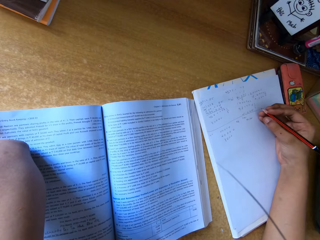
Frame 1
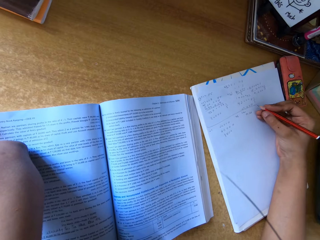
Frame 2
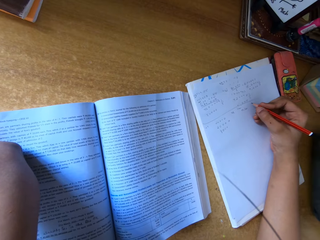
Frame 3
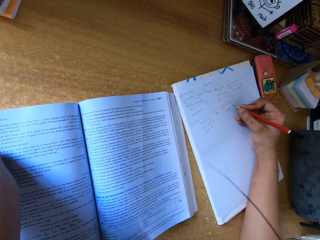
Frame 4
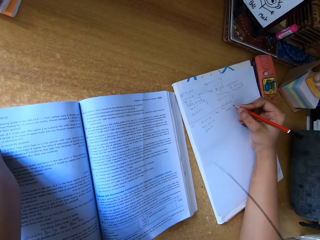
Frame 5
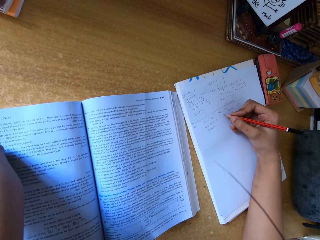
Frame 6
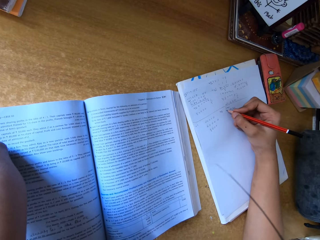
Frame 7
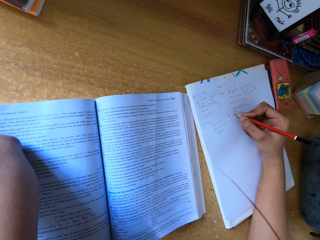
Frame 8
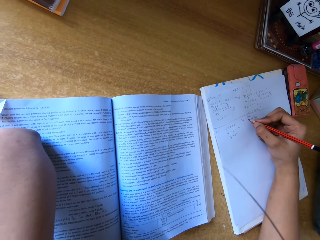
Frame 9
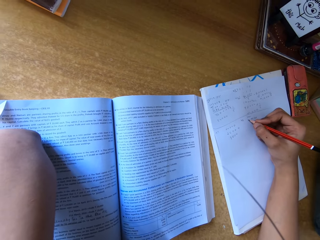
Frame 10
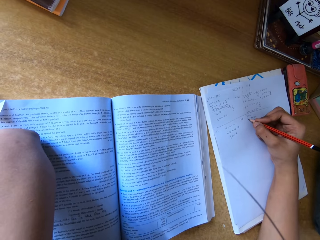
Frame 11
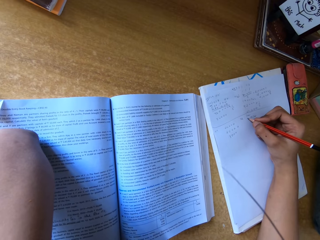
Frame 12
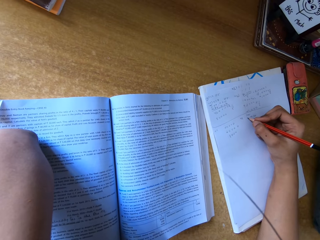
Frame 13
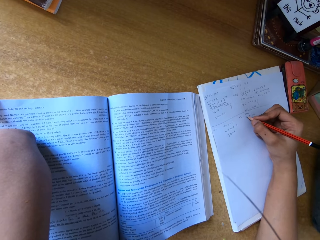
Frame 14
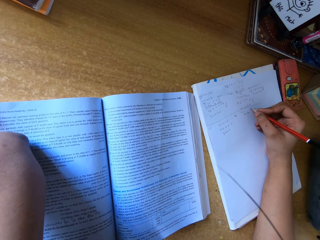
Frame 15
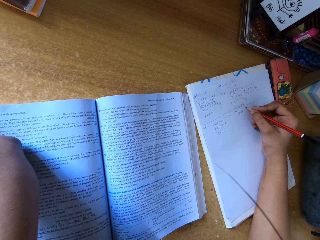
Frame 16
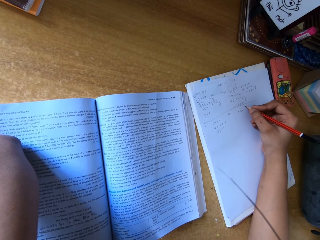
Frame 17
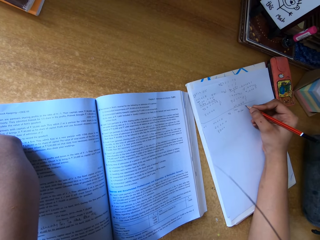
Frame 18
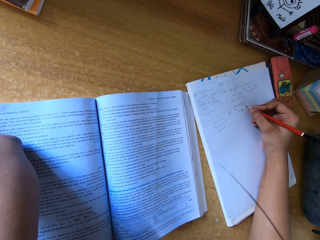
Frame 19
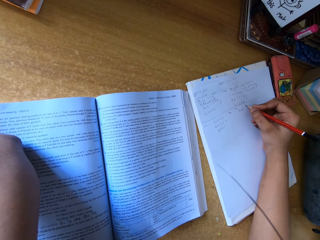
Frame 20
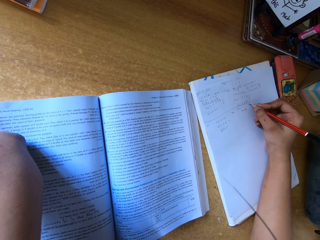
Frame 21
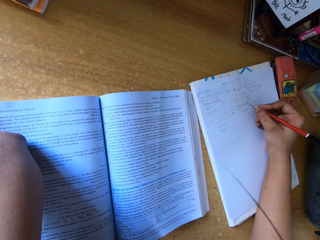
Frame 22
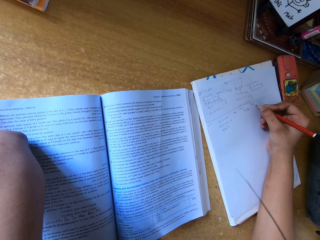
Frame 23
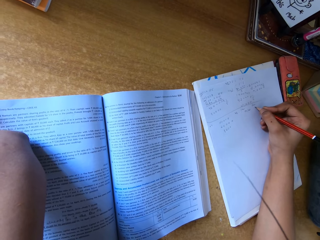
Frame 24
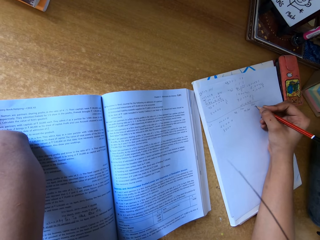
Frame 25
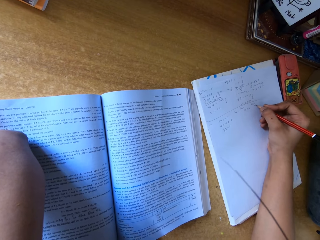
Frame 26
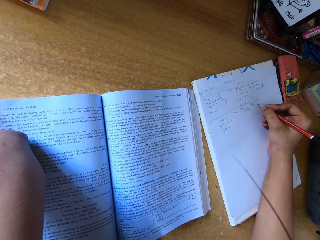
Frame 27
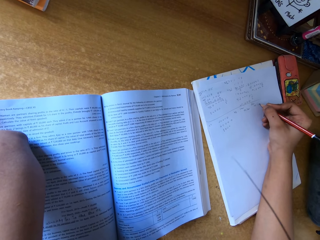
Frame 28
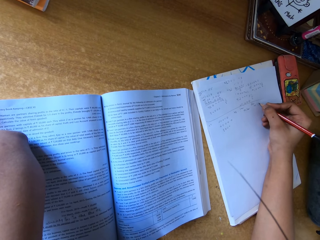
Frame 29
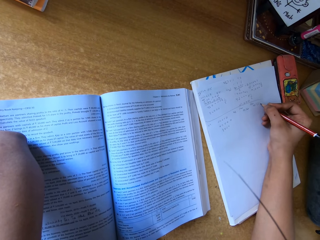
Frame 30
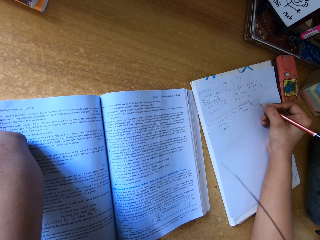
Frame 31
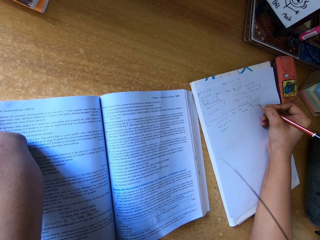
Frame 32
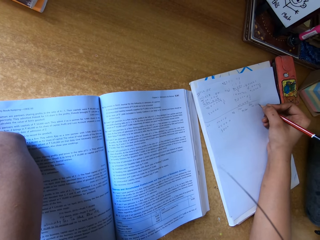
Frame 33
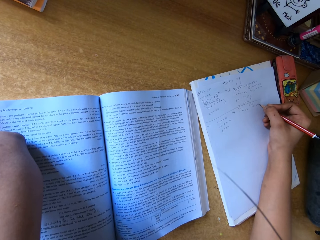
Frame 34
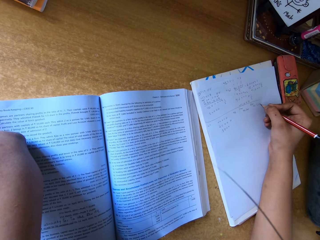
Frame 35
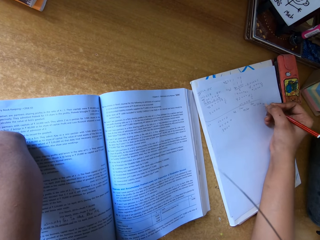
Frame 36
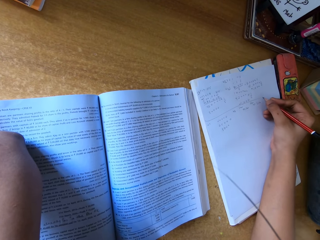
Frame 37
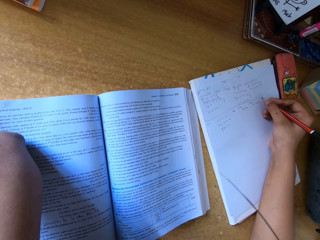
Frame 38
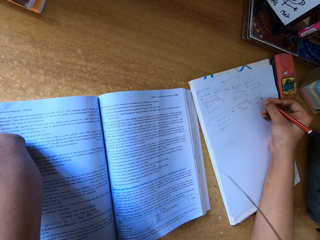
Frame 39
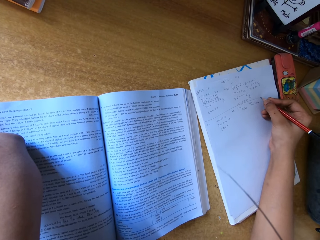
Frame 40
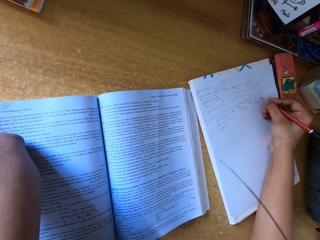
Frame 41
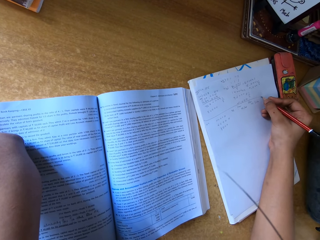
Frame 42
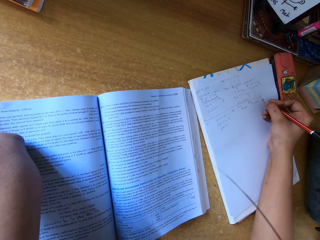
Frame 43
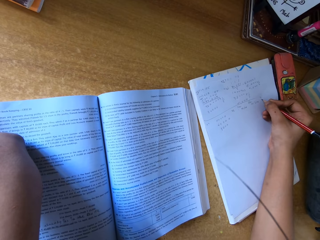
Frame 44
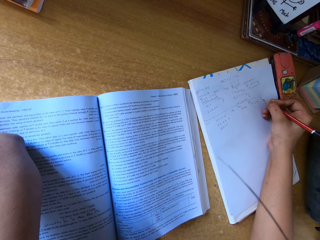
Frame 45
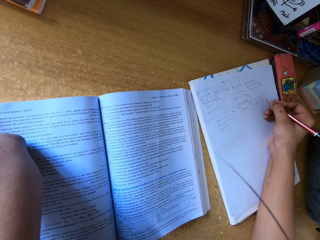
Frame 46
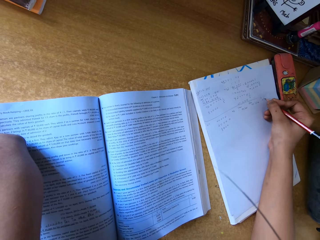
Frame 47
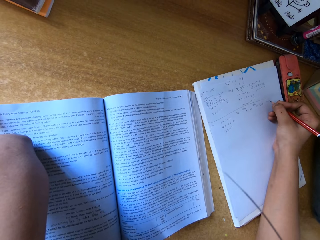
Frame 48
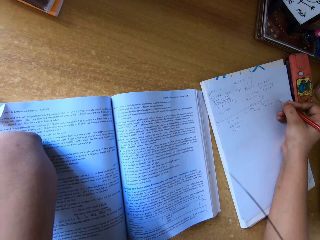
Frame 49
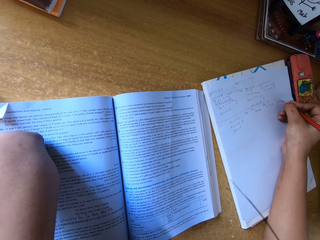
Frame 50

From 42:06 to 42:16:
The camera wearer writes with a pencil on a paper. They write on the paper again.

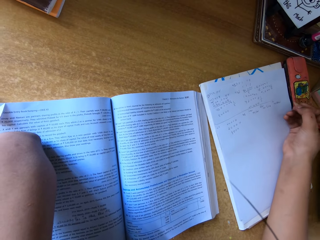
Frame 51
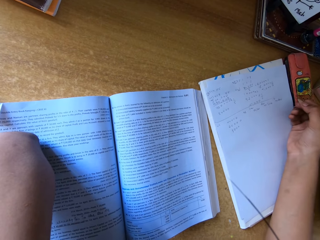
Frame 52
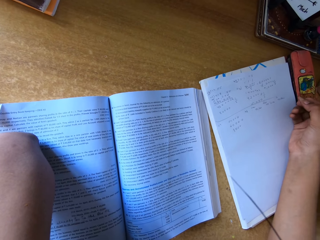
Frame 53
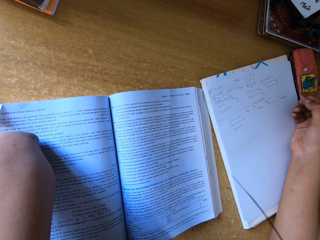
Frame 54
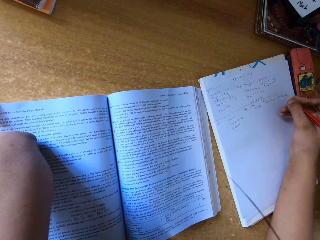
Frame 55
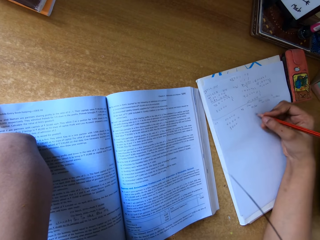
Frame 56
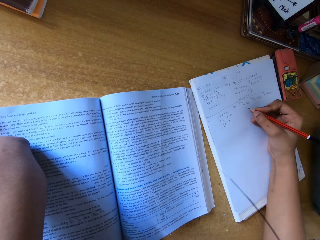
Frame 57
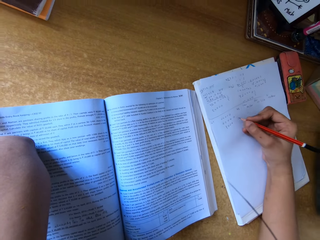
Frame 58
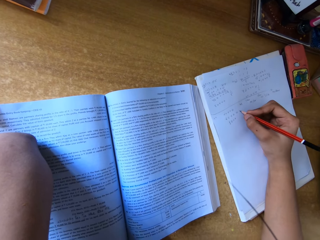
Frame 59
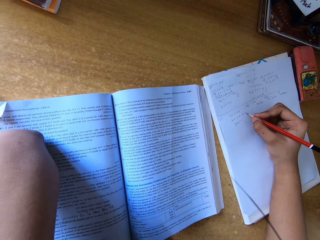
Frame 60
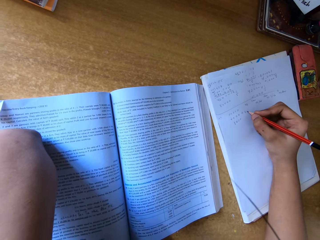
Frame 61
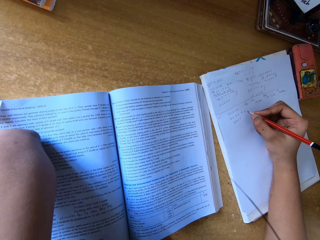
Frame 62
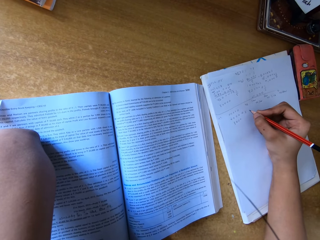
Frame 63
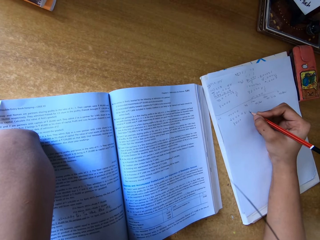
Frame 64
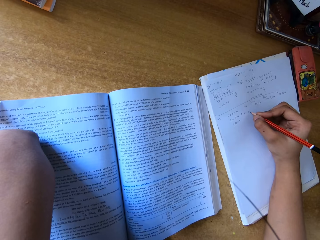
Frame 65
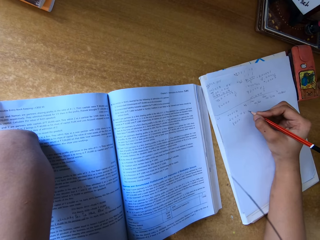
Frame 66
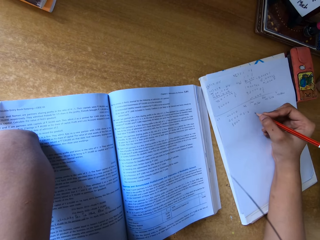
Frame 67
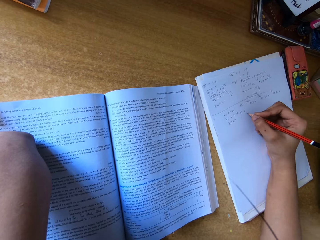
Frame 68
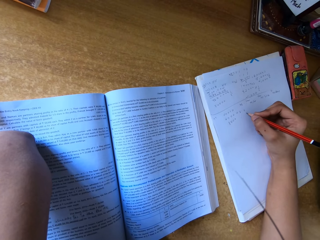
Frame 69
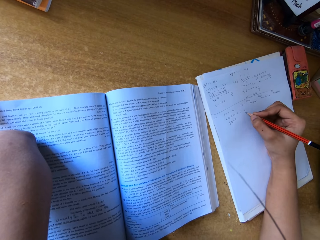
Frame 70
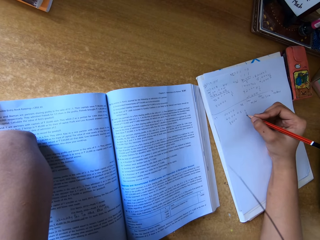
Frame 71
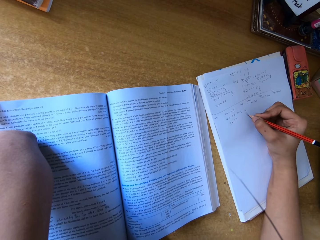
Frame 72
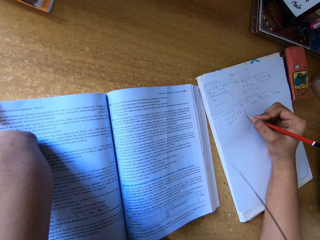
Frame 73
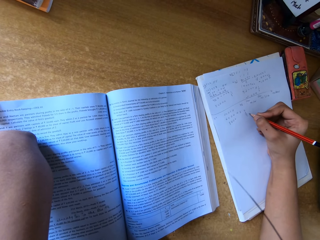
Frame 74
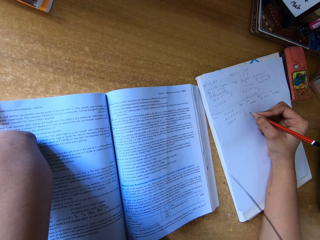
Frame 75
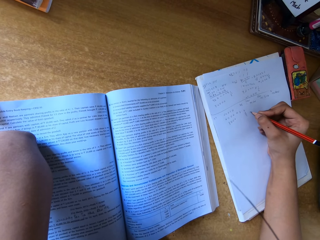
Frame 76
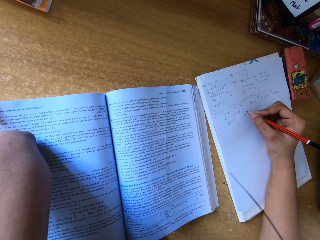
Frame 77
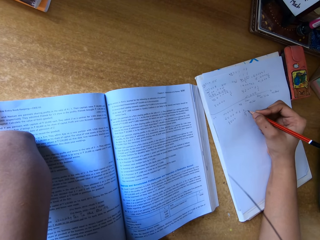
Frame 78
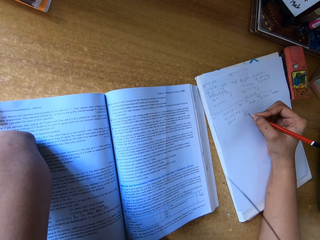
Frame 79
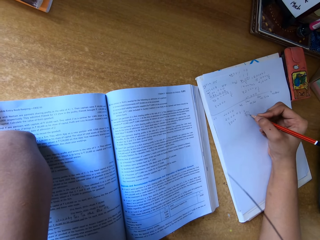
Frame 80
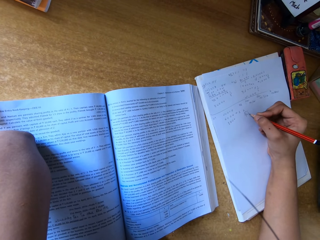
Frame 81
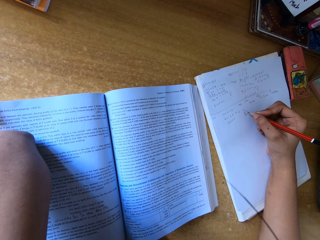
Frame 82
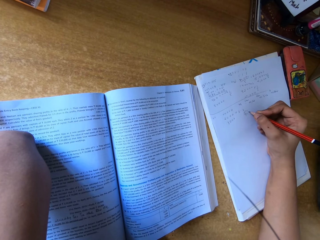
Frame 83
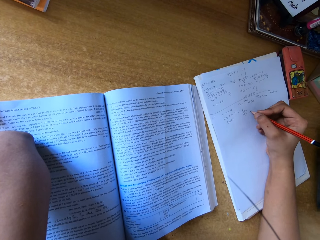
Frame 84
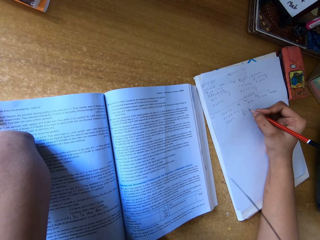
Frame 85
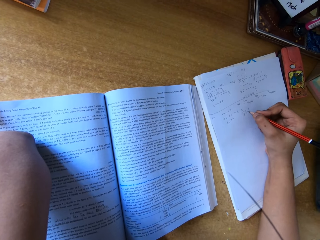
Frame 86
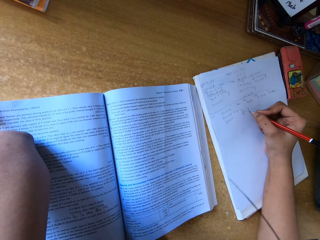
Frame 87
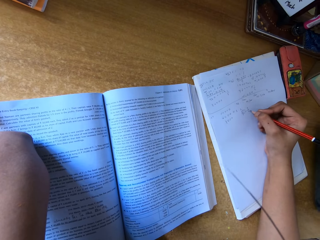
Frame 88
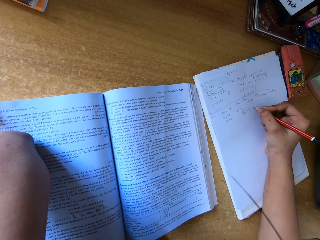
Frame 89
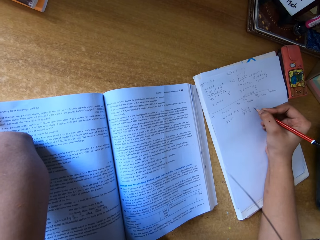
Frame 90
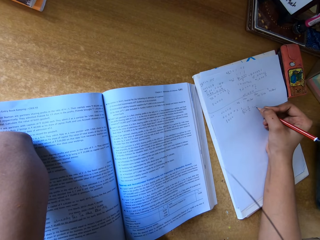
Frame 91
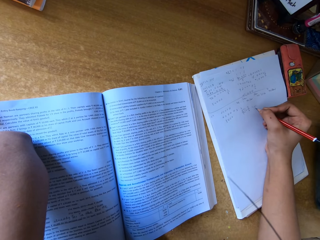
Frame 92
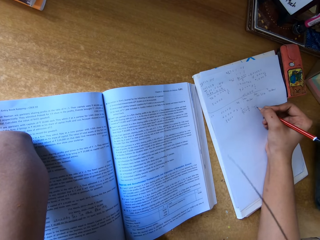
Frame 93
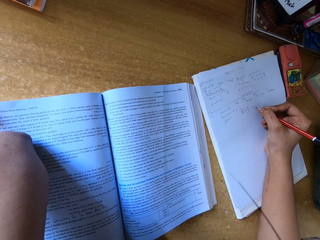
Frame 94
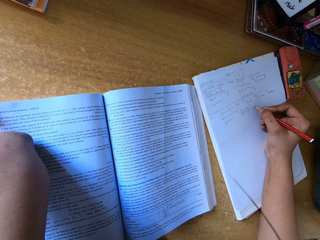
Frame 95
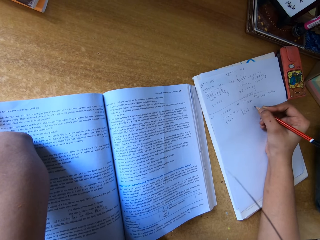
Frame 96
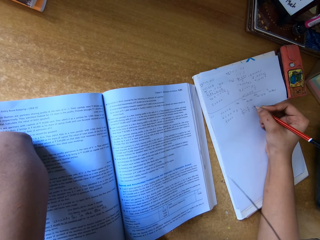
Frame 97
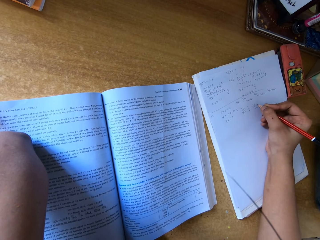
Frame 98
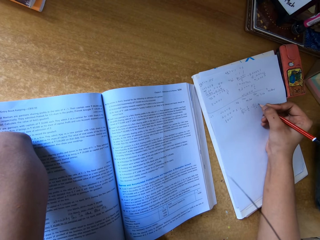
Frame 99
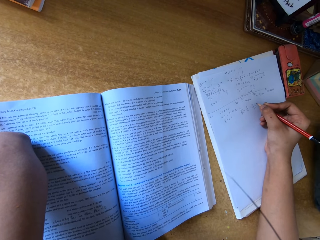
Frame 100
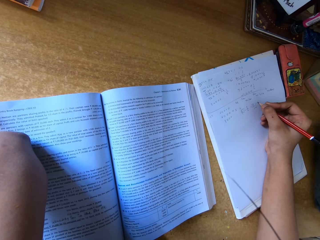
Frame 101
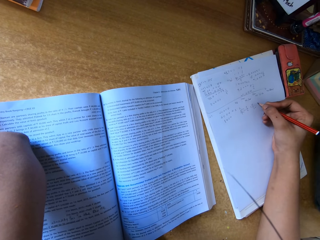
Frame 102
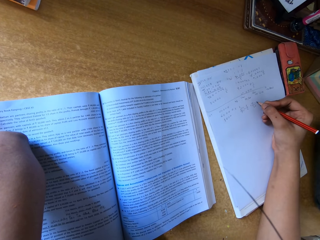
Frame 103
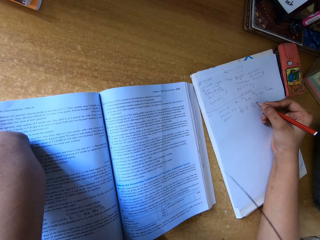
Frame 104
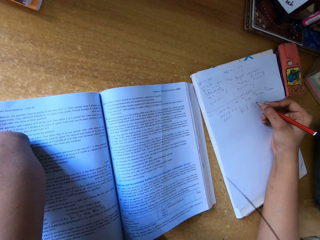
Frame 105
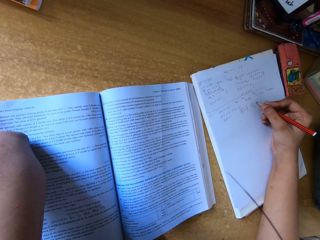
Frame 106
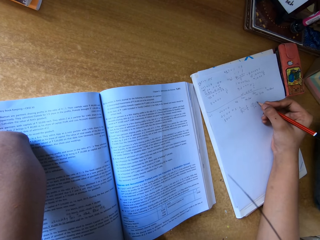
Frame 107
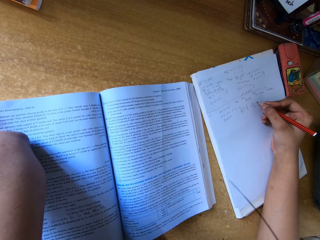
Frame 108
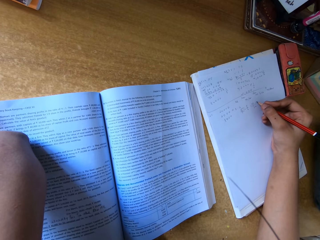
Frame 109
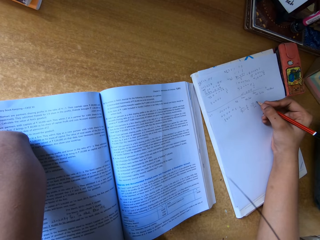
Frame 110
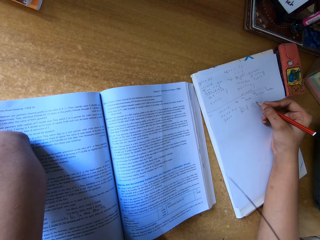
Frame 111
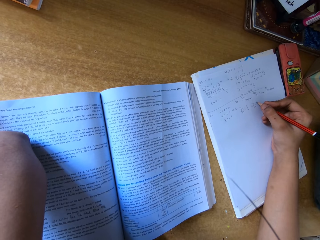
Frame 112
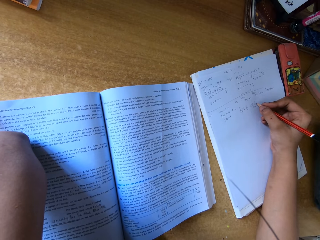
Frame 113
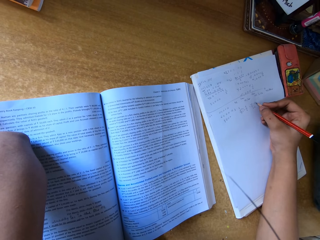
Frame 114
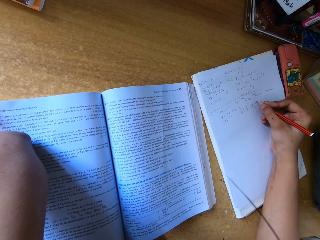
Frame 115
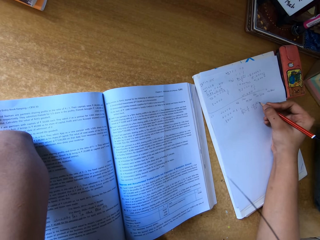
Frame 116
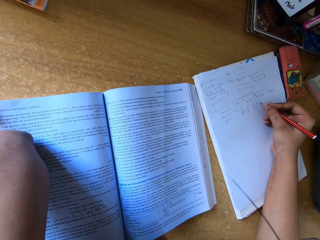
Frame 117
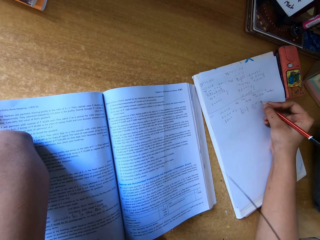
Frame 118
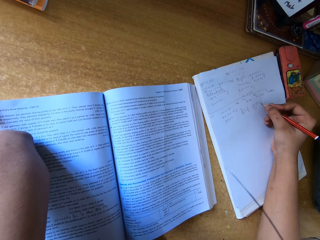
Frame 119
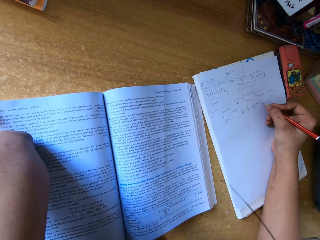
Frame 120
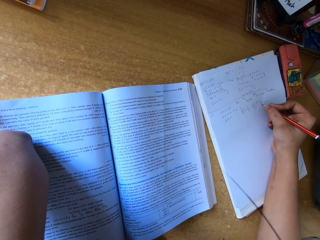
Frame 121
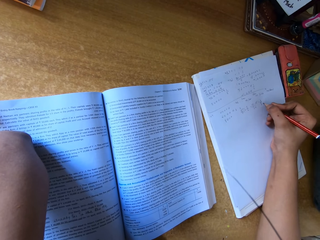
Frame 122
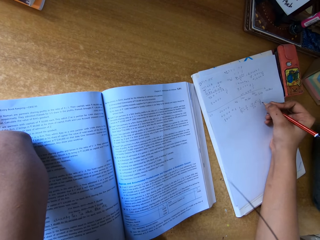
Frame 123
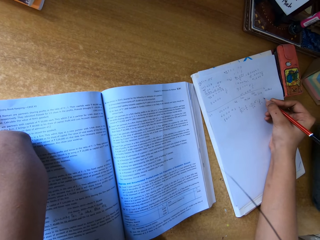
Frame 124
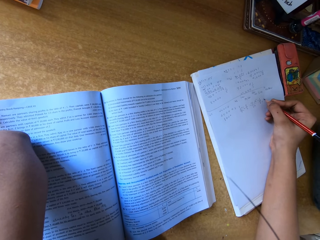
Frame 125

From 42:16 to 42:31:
The camera wearer writes with a pencil on a paper. They write on the paper again. They pause the activity. They write with the pencil on the paper.
